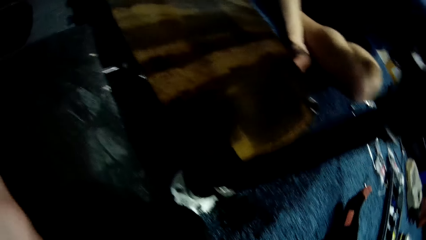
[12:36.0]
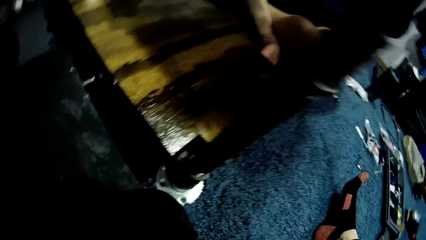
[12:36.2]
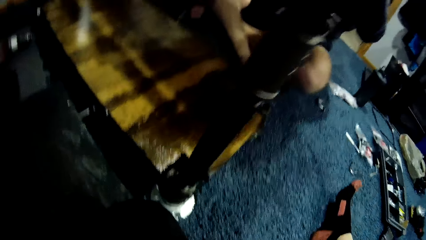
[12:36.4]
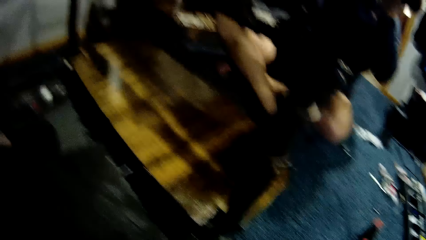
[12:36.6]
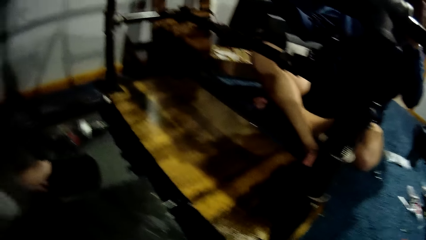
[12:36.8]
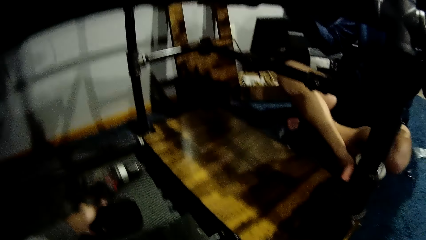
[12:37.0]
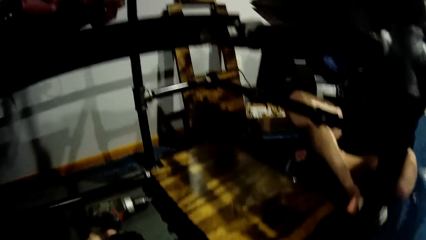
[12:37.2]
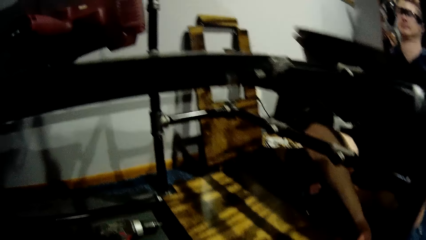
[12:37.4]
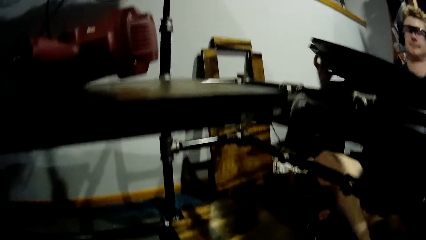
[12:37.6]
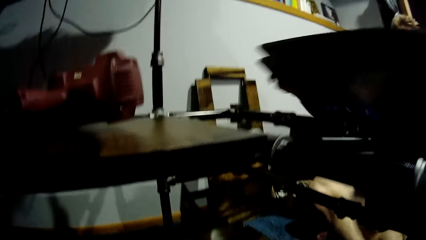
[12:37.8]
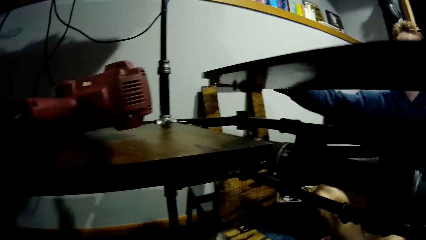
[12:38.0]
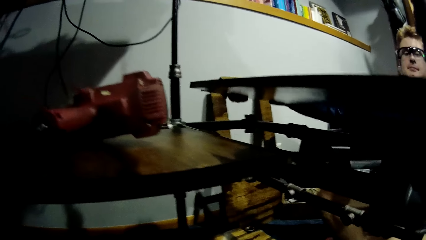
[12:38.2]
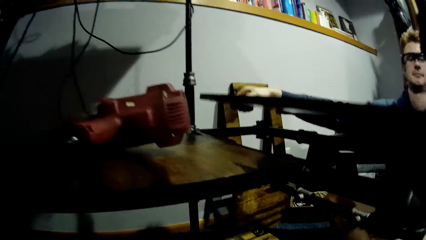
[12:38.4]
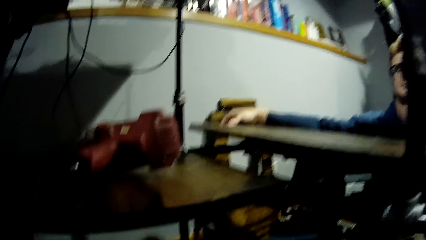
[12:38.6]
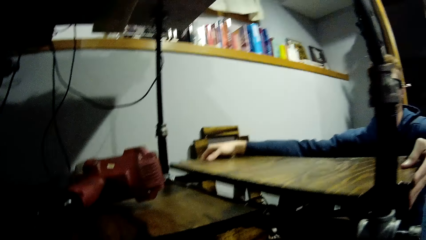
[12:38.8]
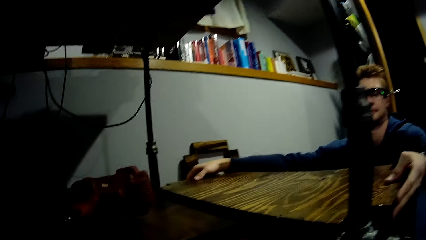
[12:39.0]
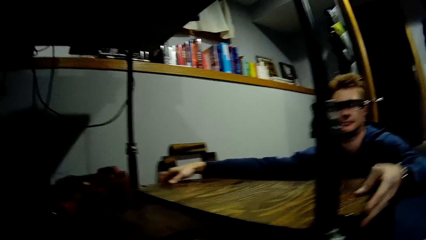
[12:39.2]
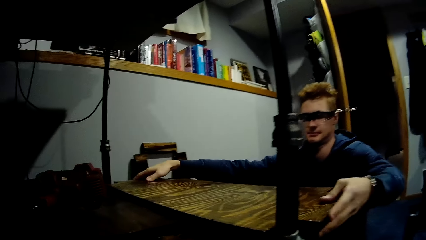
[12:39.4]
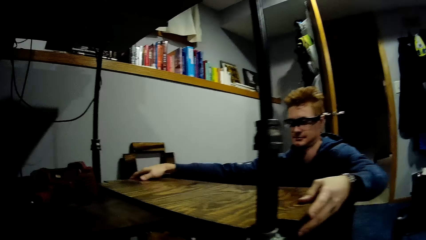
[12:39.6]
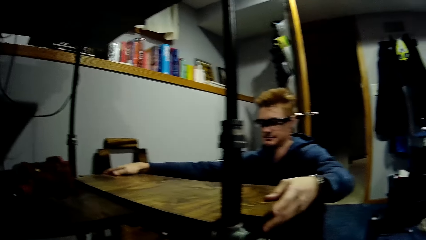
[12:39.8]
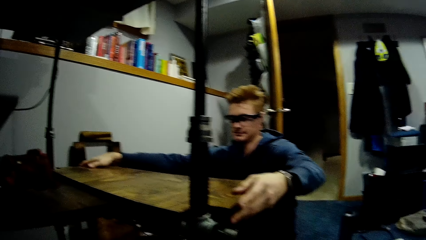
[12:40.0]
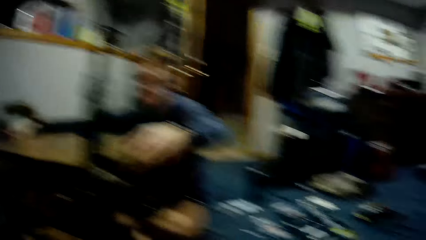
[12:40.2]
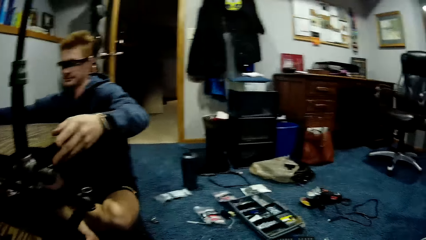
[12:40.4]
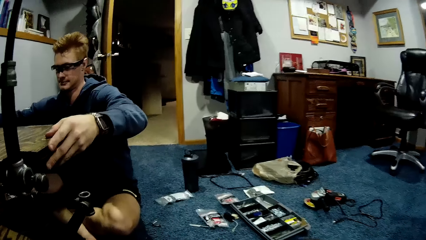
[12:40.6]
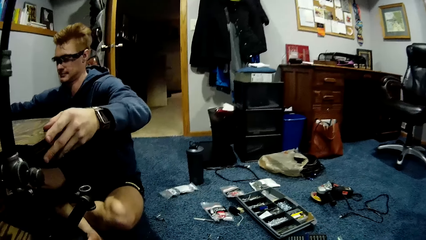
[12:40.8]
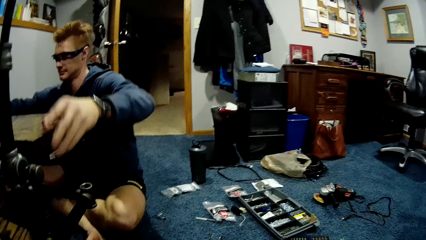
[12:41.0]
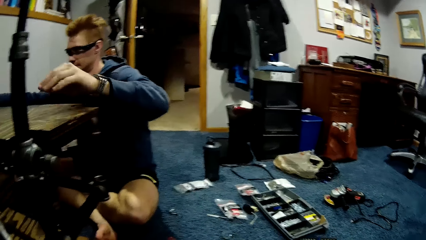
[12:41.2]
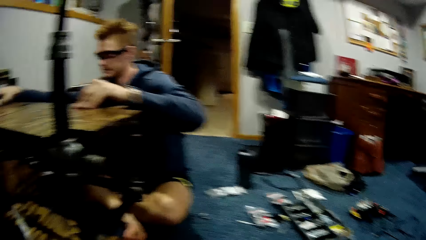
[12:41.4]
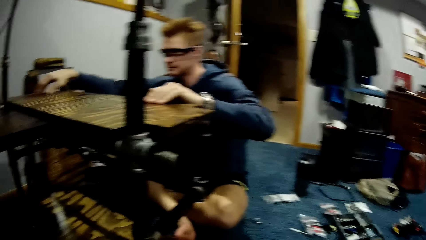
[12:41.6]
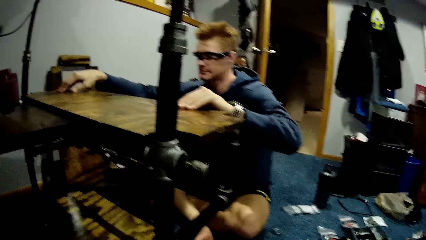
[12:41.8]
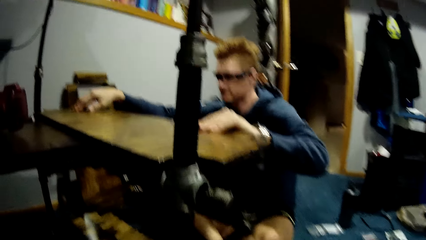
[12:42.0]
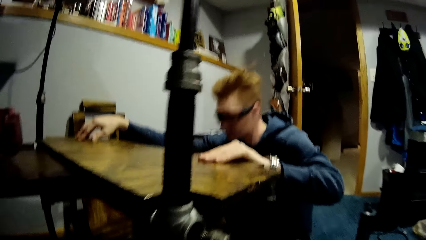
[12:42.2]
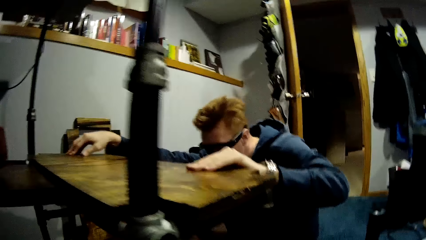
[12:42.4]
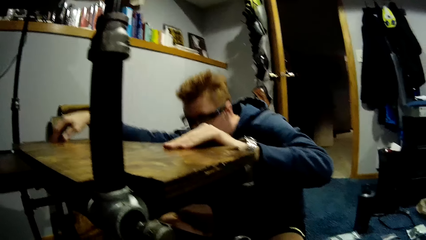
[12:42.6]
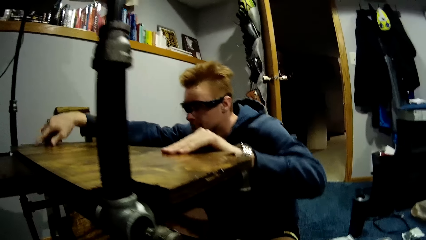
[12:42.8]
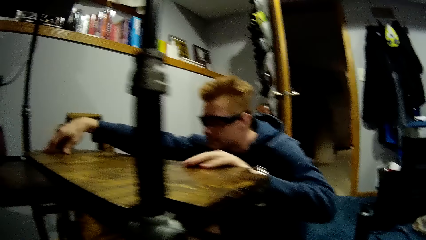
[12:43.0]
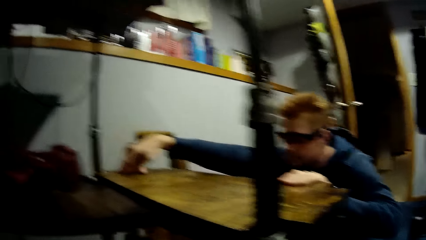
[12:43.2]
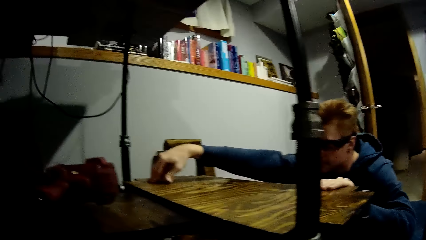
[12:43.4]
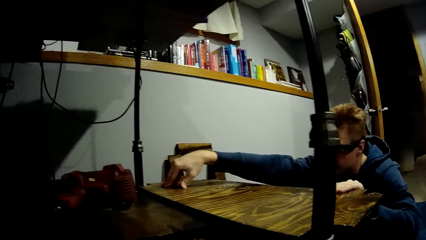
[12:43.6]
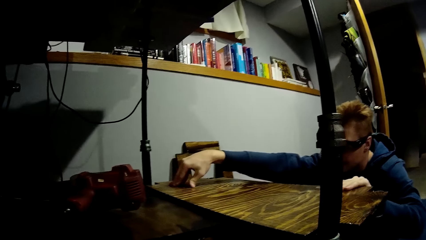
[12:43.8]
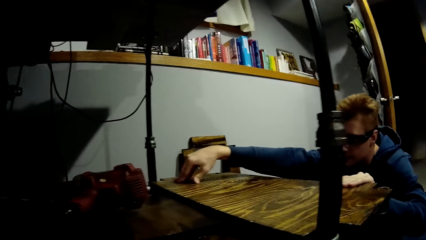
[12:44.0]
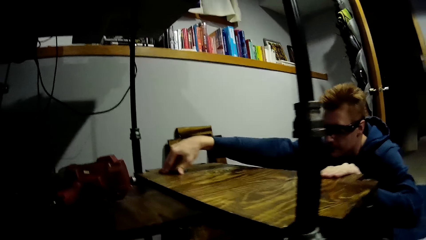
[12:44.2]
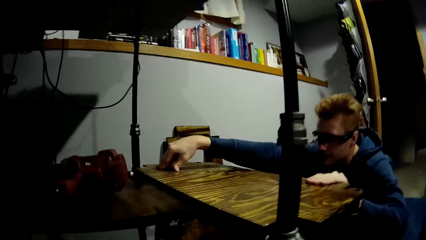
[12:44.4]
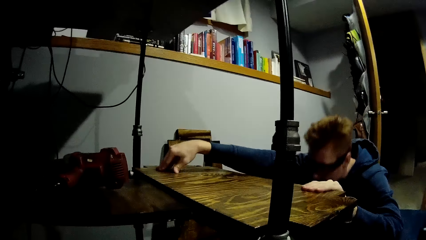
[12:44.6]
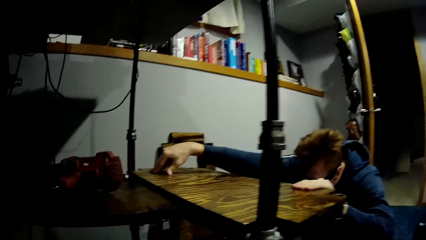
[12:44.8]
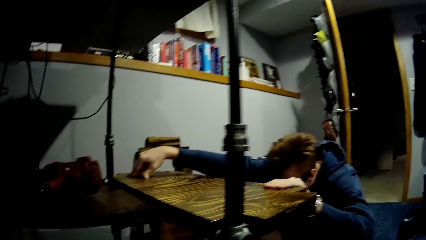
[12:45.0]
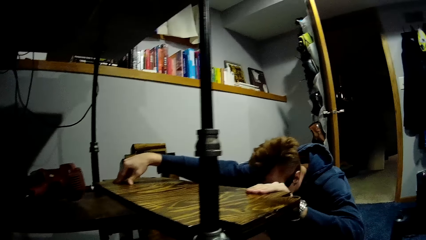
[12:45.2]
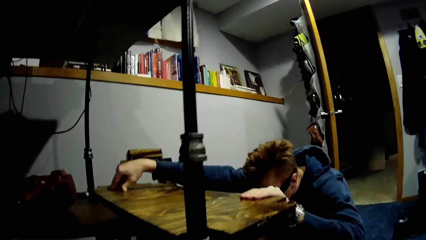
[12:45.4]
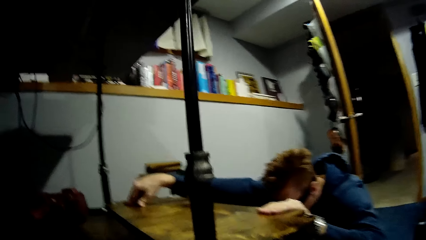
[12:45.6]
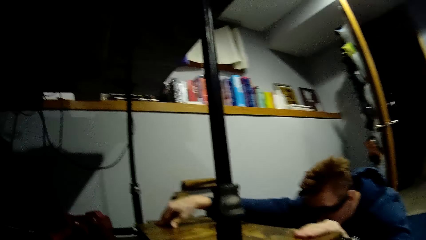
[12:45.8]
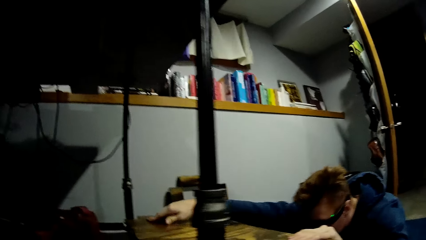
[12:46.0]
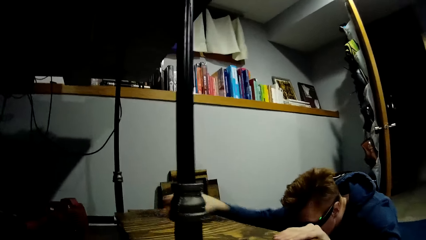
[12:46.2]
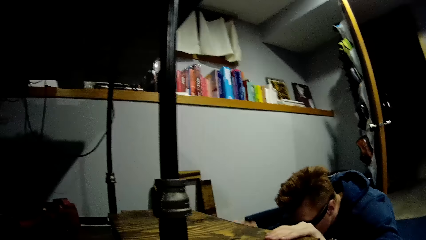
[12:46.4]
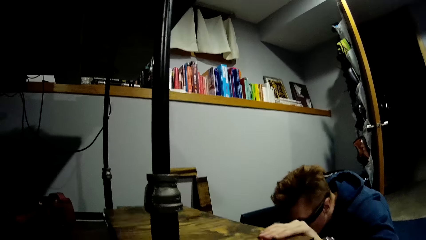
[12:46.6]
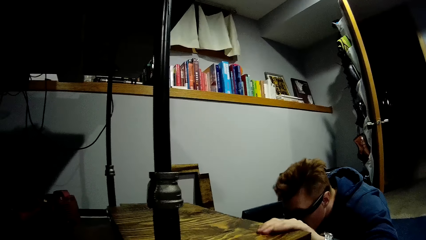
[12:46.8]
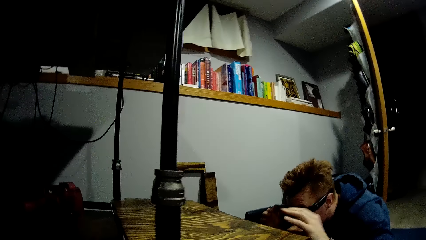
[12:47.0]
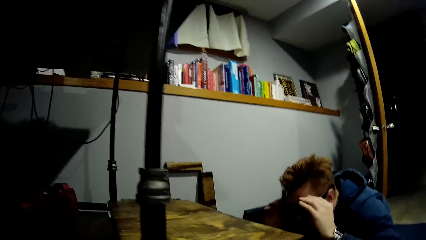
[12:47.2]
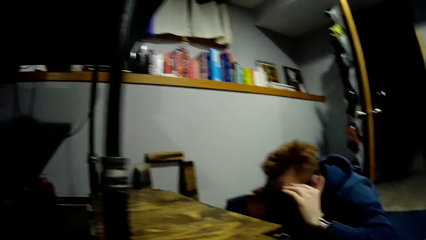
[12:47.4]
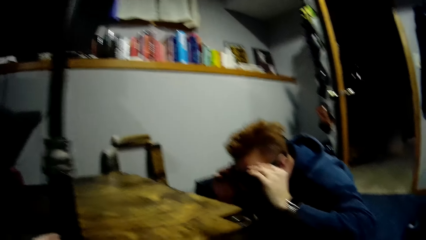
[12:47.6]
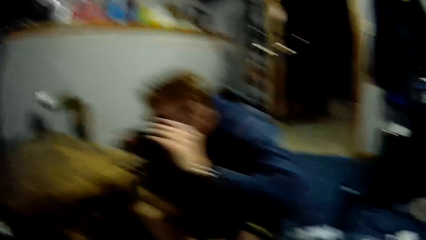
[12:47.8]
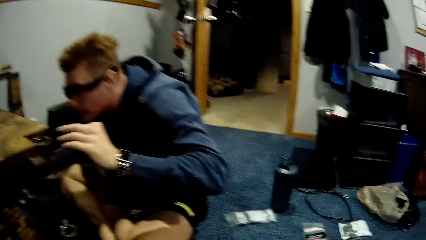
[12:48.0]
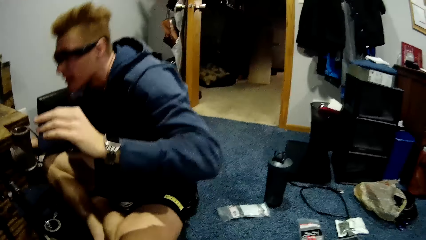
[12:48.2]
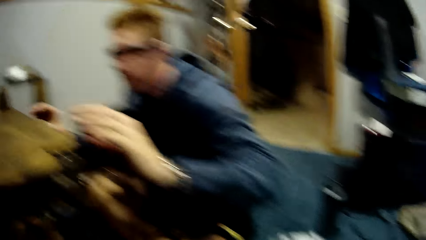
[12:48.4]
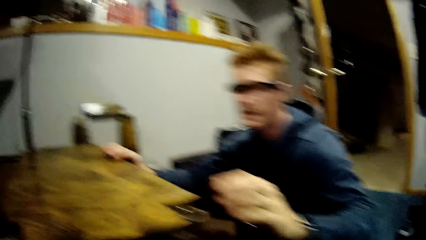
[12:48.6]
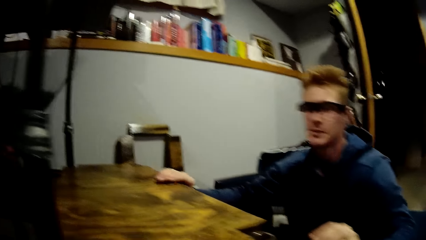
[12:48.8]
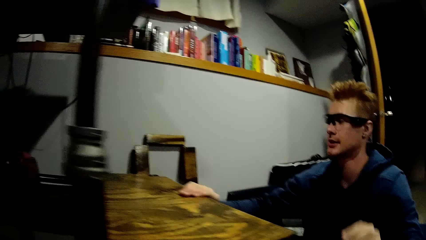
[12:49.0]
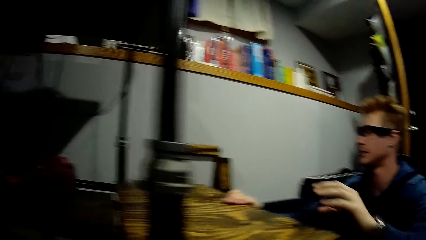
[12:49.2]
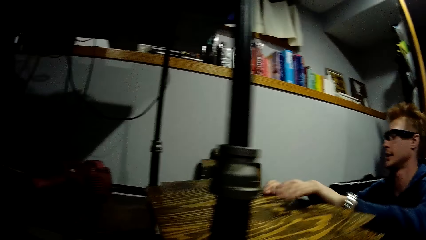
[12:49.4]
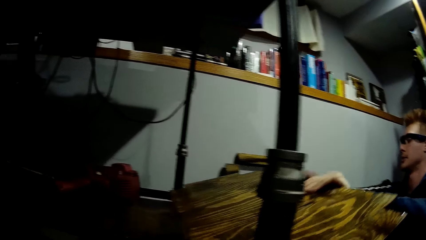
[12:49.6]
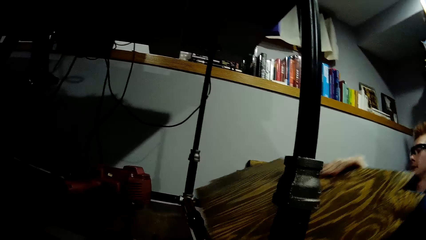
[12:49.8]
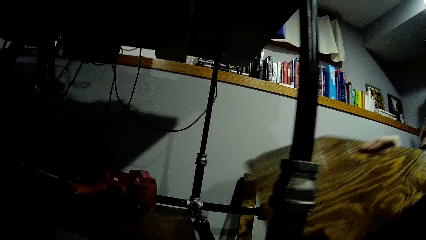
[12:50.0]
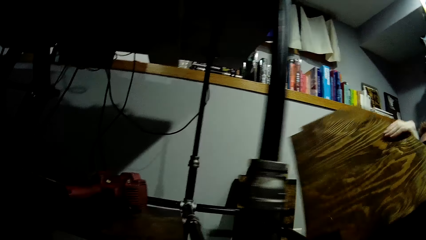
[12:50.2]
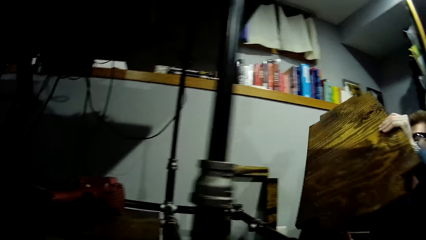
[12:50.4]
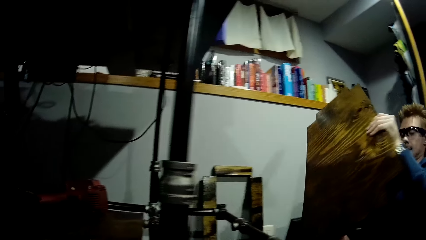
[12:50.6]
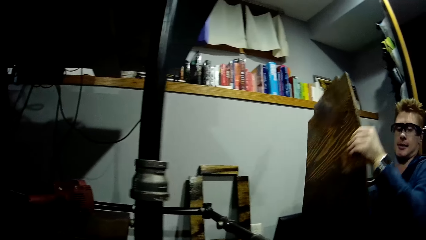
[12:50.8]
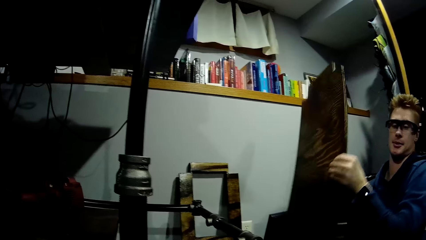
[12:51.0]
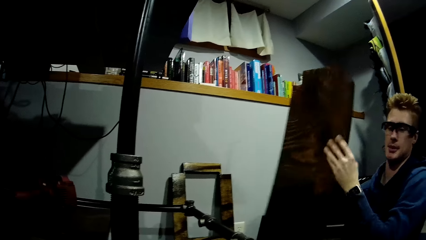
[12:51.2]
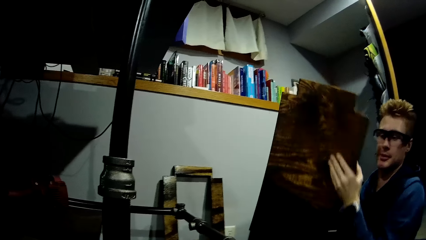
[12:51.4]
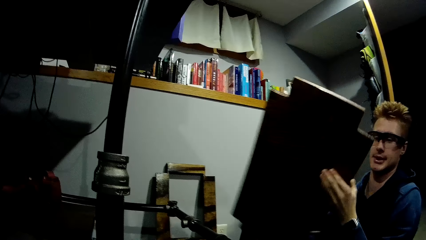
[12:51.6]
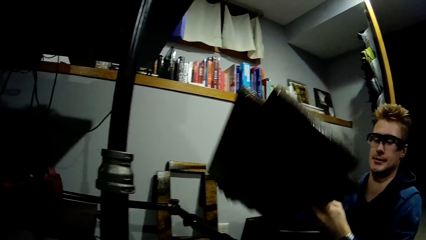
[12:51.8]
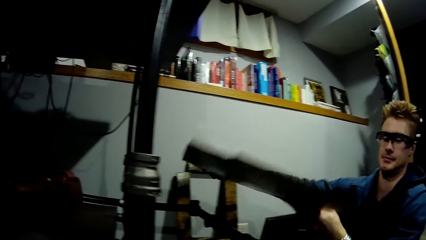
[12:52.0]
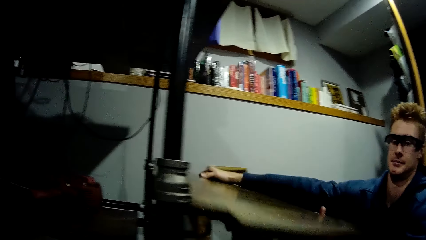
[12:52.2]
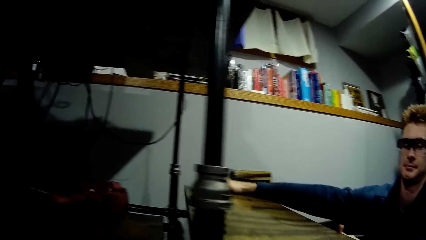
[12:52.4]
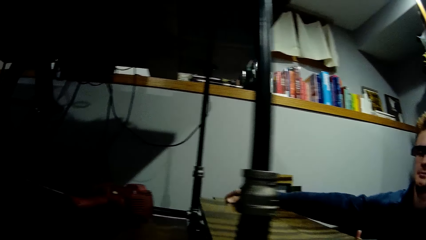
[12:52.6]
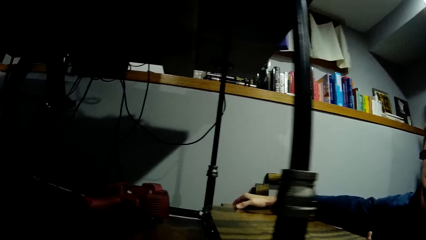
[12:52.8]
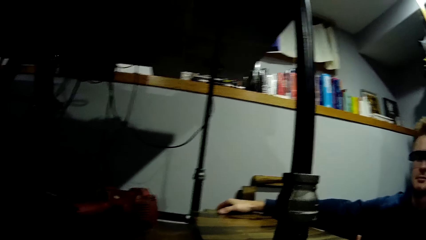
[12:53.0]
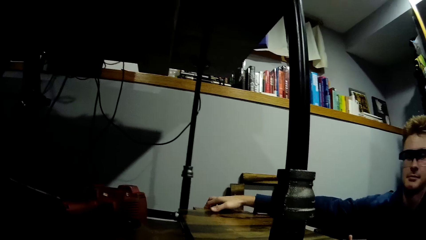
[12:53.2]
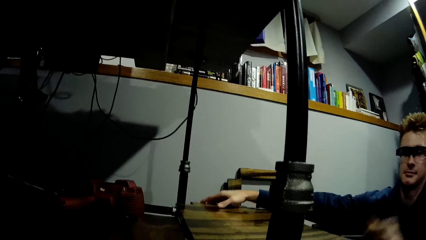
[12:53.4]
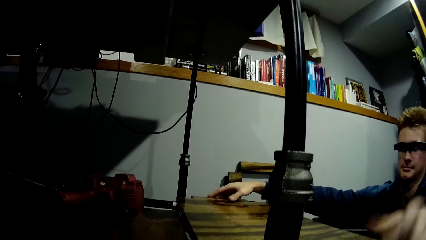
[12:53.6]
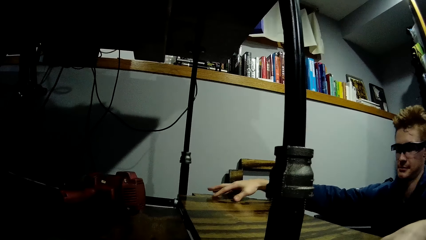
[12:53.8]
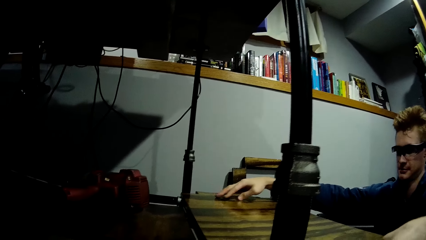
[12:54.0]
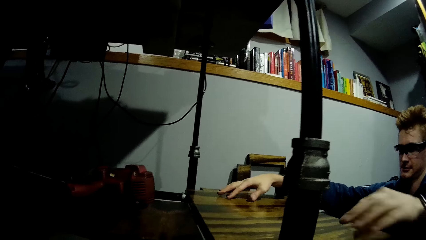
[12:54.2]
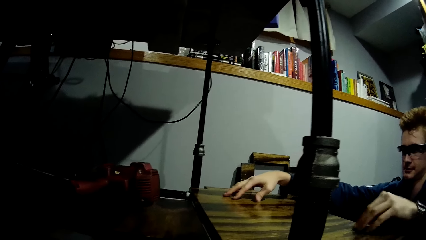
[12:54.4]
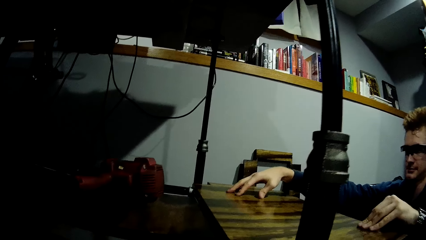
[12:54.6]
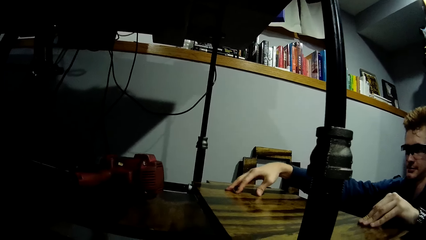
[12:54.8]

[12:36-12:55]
A man picks the cardboard and places a plank on the car lift with both hands. The man examines the cardboard. The camera wearer interacts with the man. The man adjusts goggles on his face with his left hand, lifts the plank with both hands, turns the plank over with both hands, and drops the plank on the car lift with both hands.
